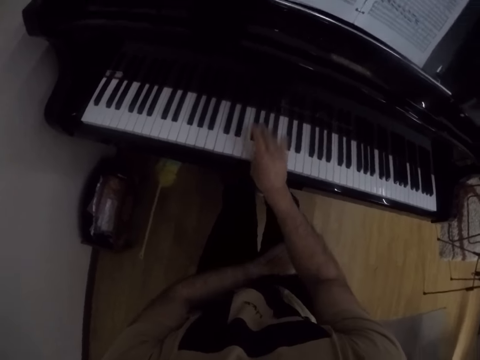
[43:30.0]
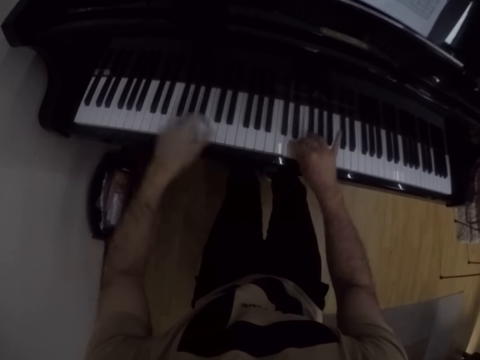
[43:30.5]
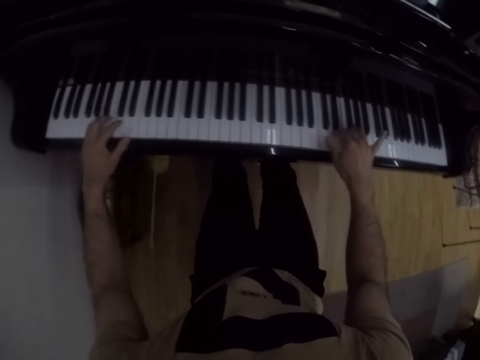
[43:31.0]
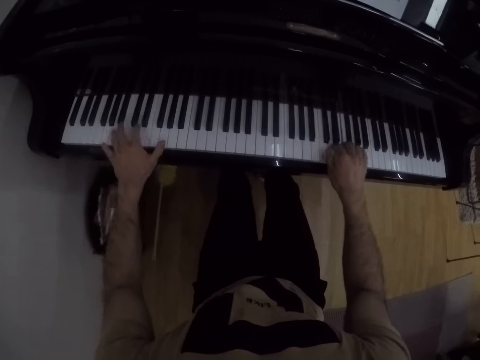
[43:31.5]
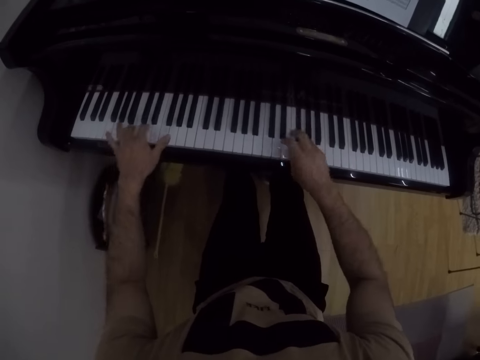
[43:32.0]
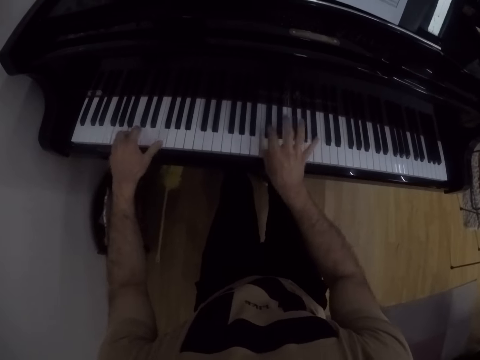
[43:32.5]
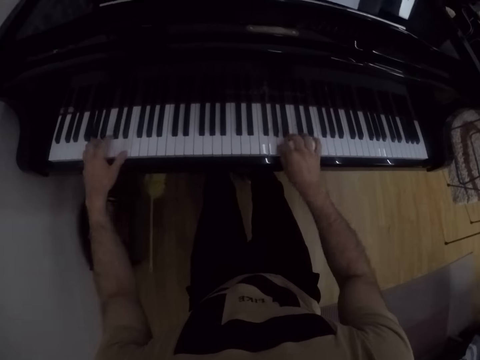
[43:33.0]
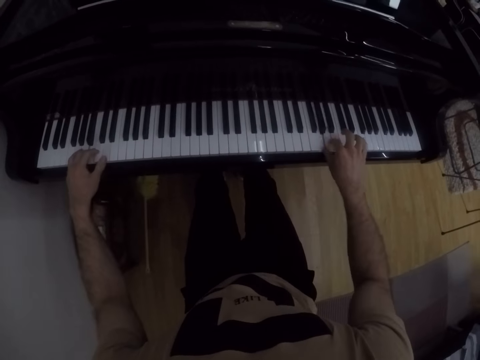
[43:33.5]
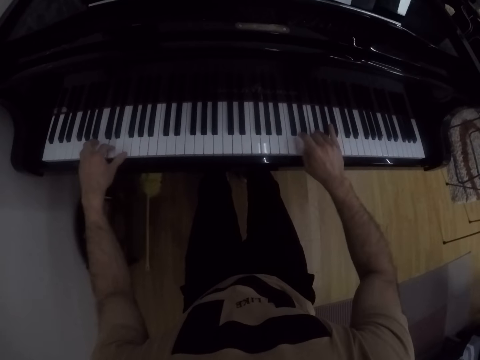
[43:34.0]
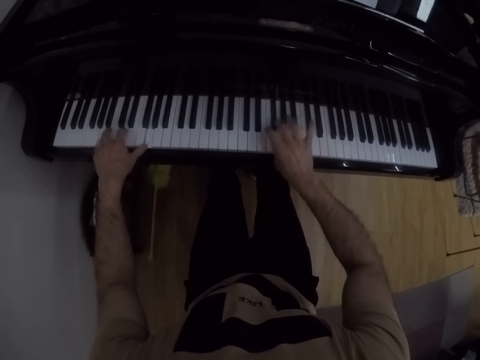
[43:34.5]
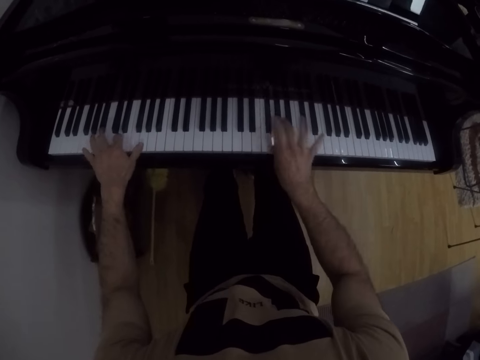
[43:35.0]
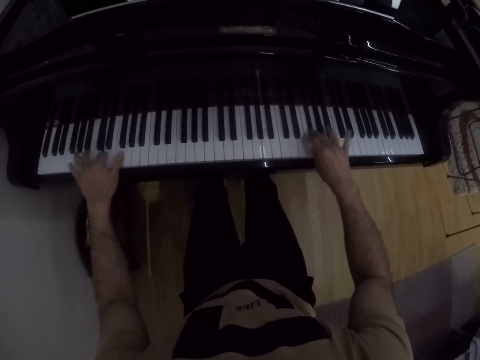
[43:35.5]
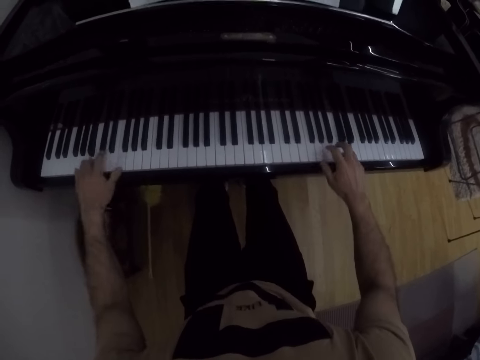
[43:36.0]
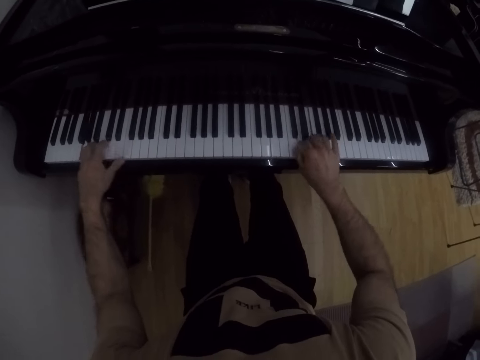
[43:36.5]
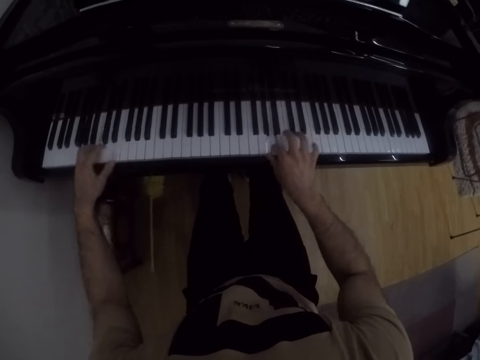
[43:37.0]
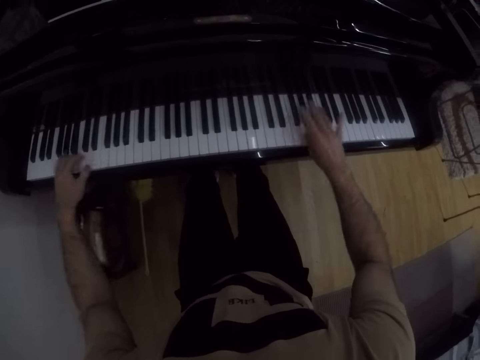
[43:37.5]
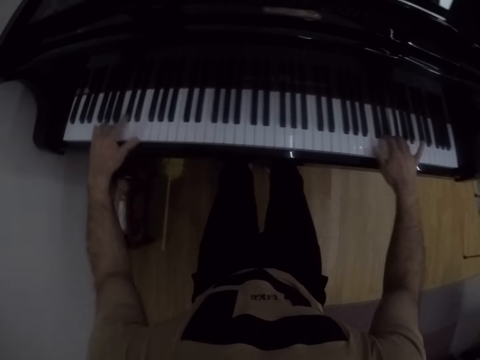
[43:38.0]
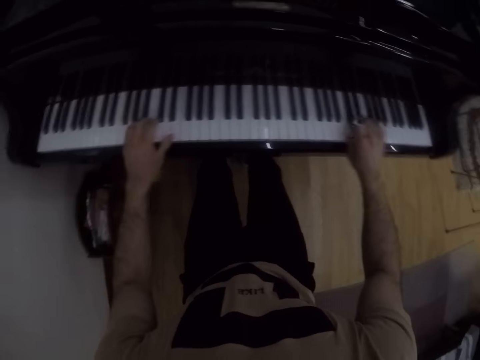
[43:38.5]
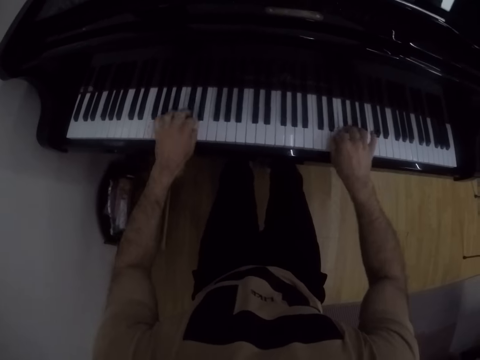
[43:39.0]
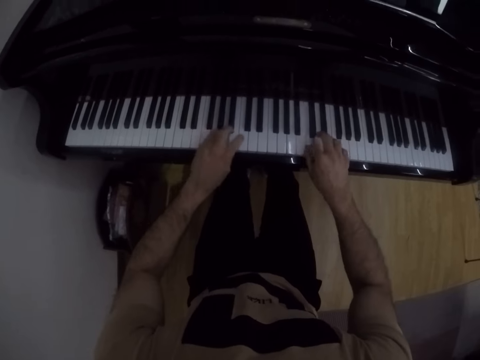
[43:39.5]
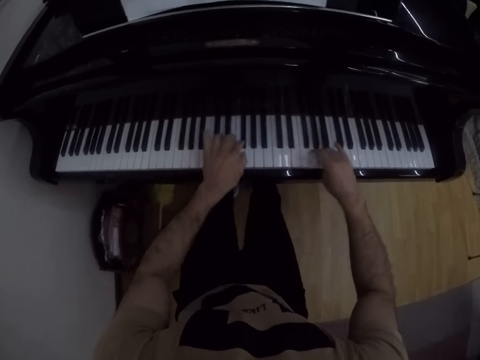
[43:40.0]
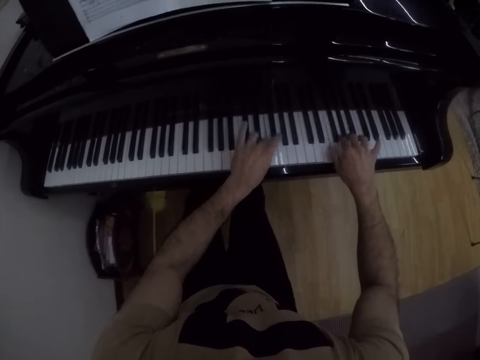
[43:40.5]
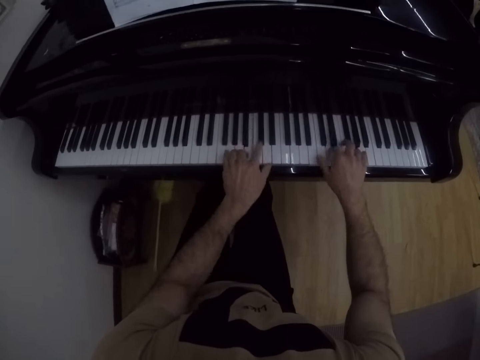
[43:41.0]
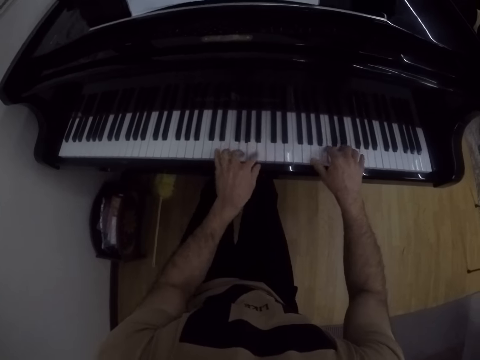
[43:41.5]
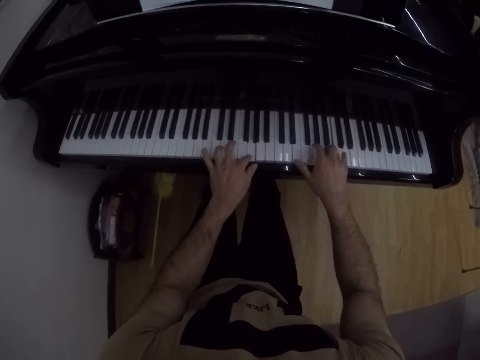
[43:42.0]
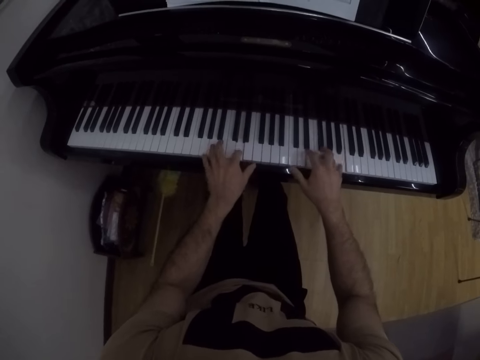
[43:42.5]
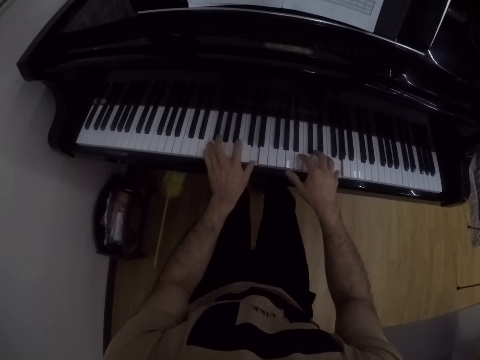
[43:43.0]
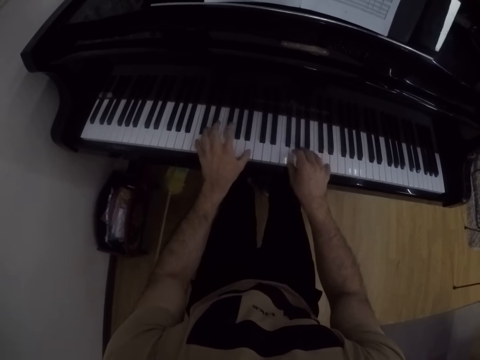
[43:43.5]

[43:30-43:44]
The camera wearer places his left hand on the piano. He plays the piano with both his hands.

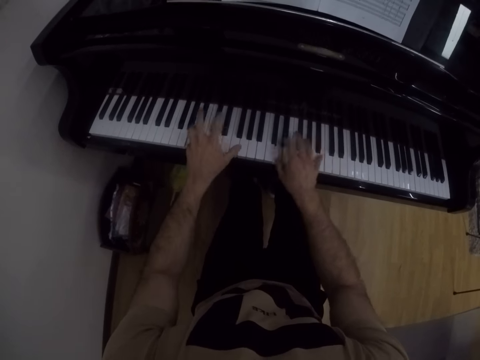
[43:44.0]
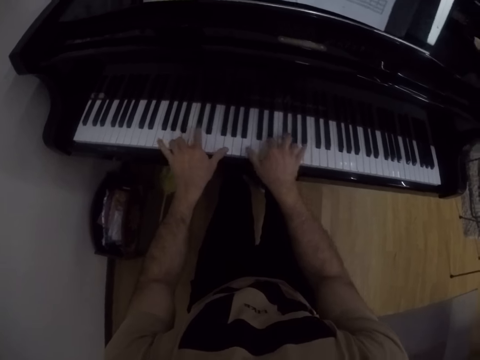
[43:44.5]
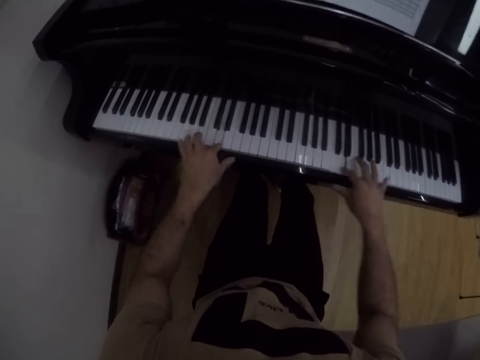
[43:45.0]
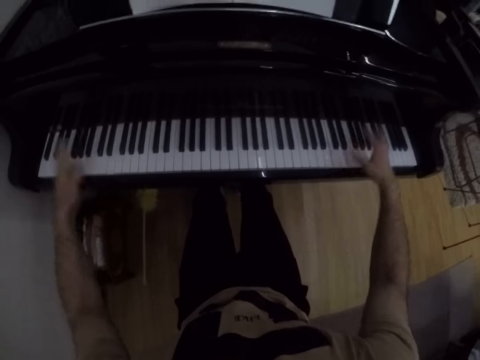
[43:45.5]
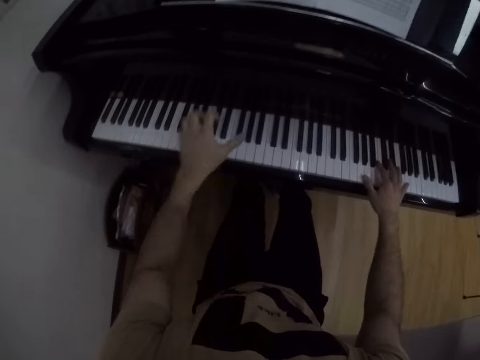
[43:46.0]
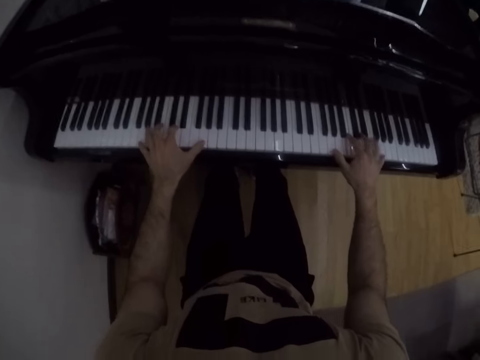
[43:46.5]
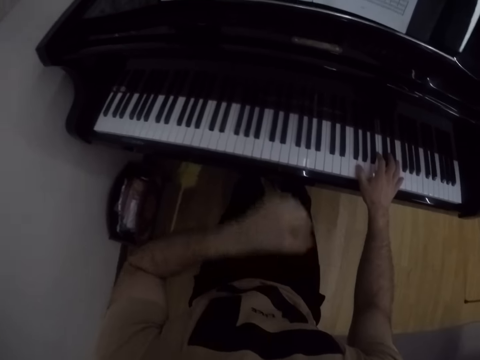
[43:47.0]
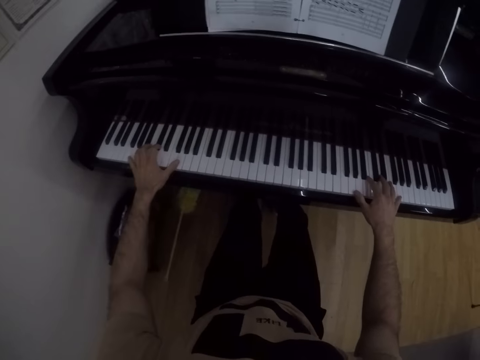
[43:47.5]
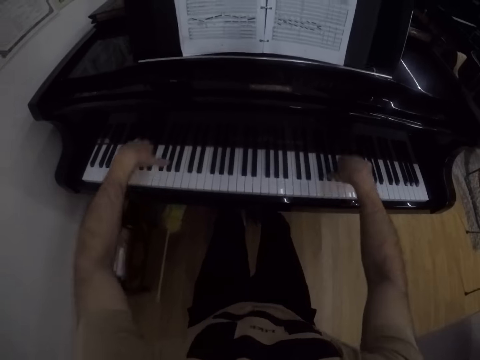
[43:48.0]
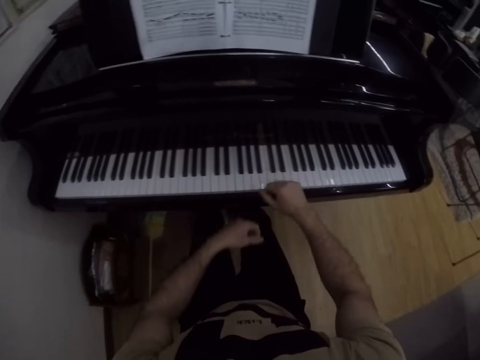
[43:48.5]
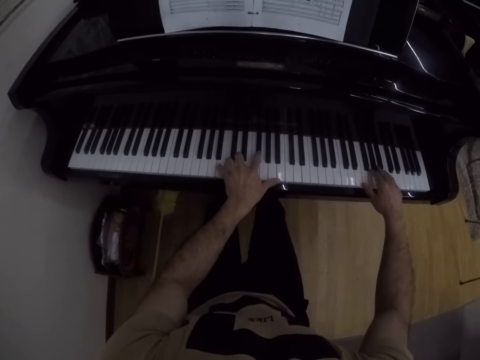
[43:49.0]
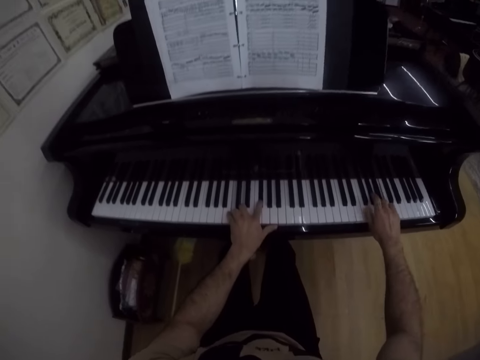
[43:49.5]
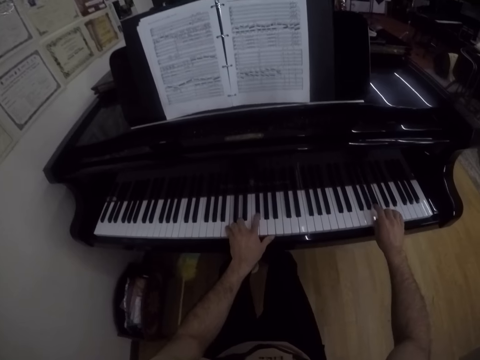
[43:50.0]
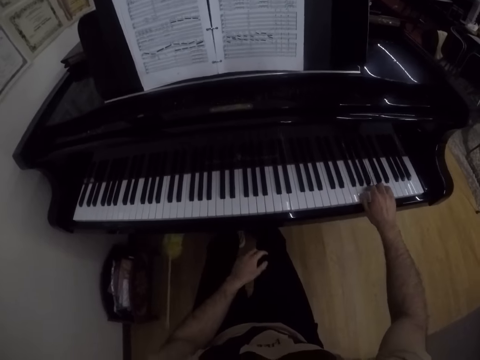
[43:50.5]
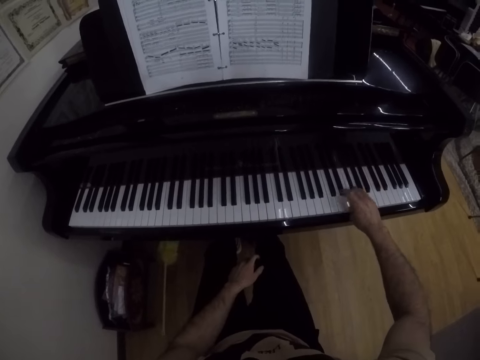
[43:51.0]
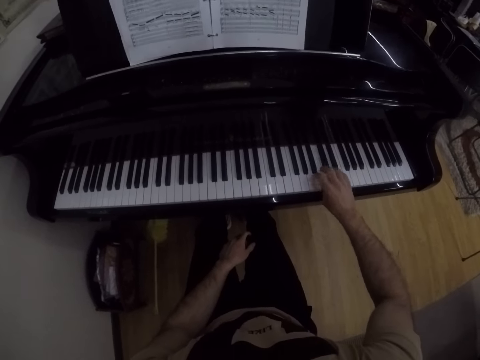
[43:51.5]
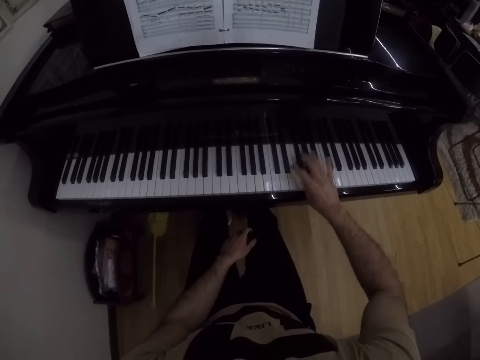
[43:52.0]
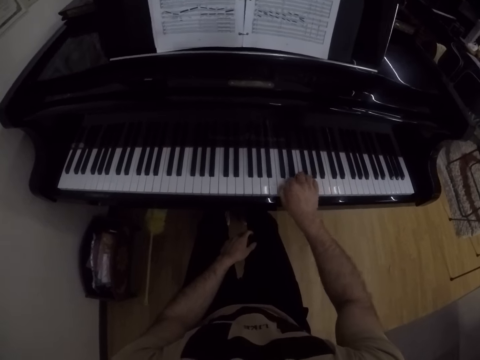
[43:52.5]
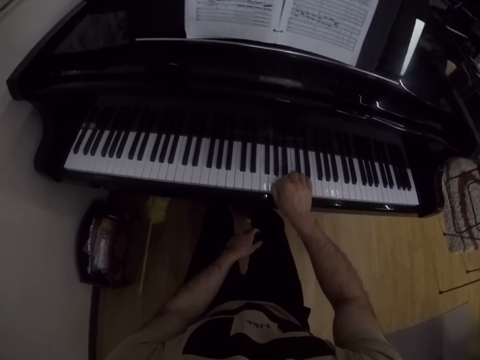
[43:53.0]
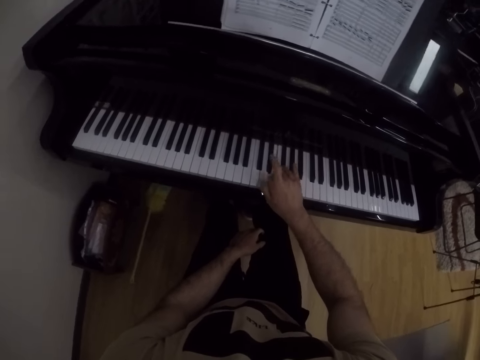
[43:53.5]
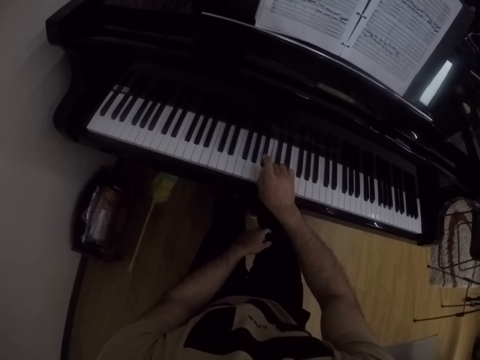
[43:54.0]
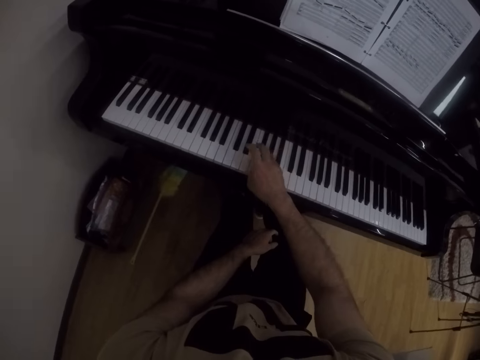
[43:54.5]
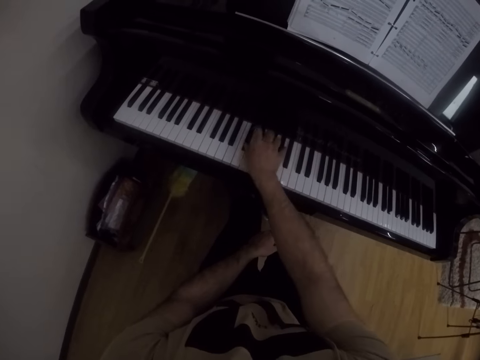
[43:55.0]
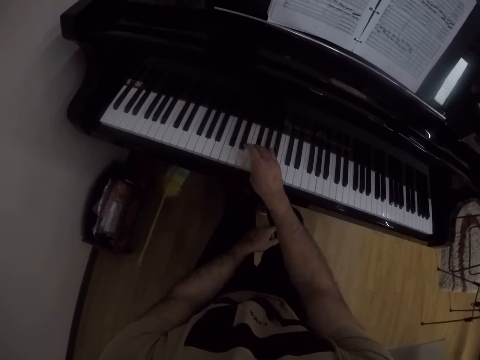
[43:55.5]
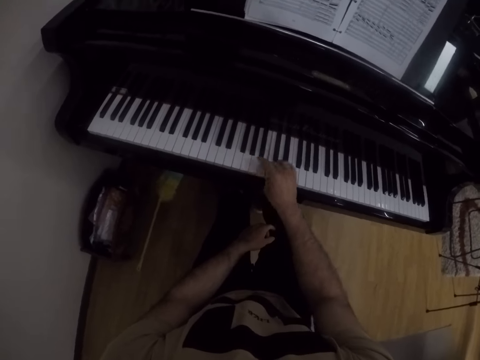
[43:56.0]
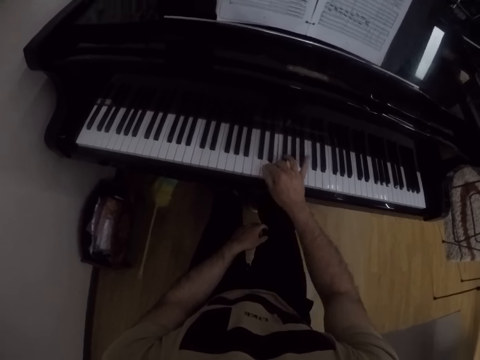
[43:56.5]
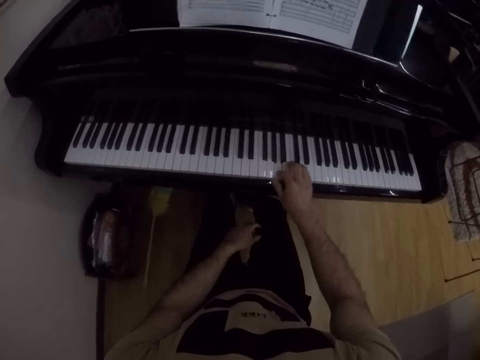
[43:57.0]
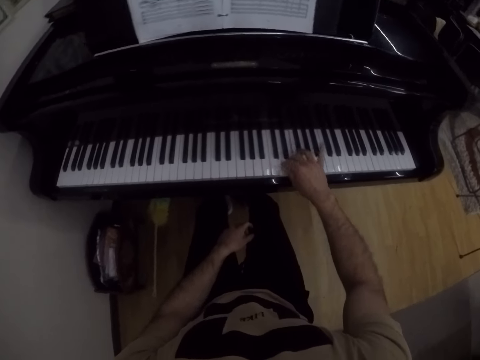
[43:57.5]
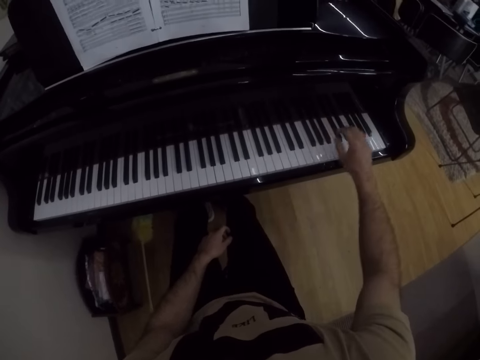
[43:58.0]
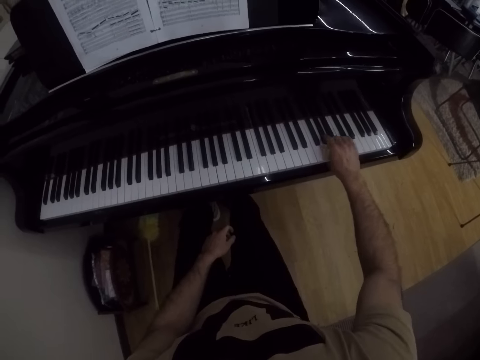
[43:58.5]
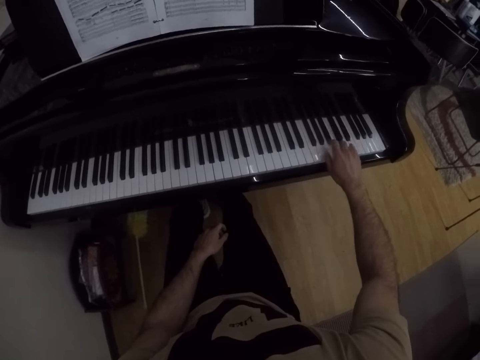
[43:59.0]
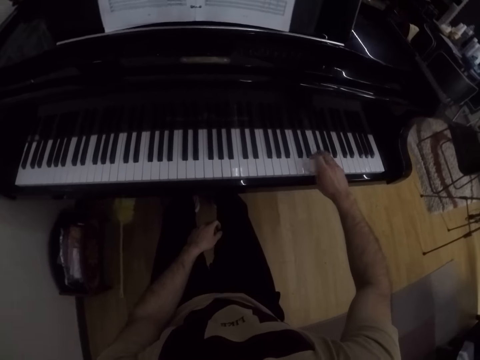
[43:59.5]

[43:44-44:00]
The camera wearer plays the piano with both hands. He does so repeatedly. He places his left hand on his thigh. He plays the piano with his right hand.
